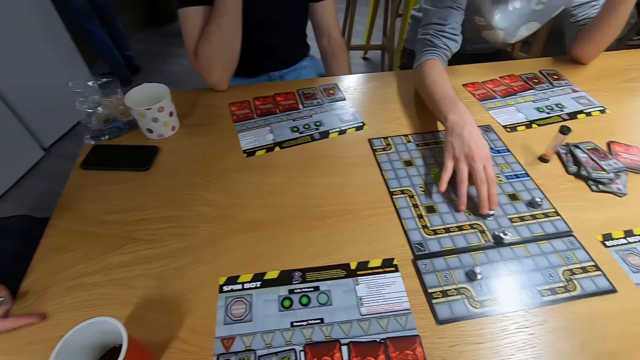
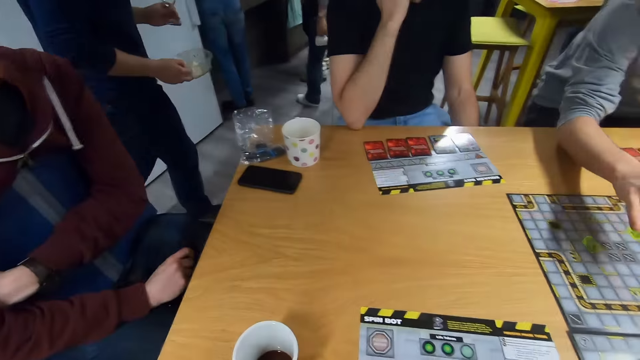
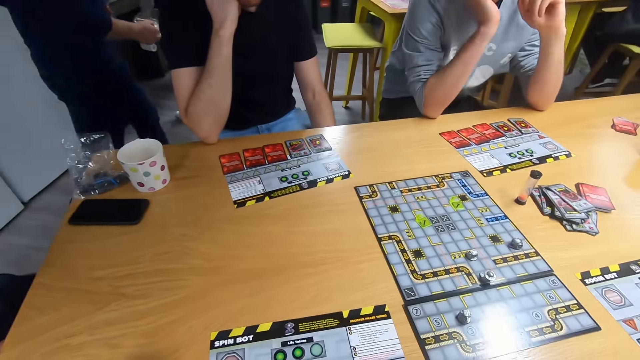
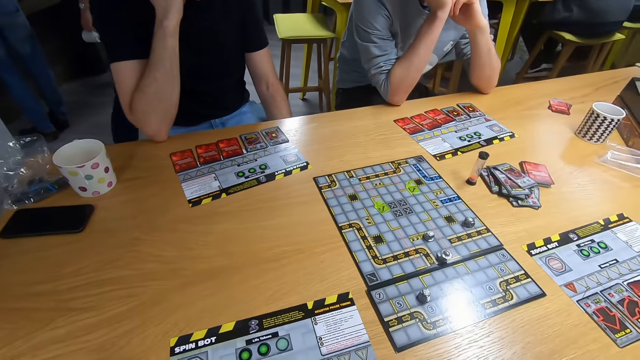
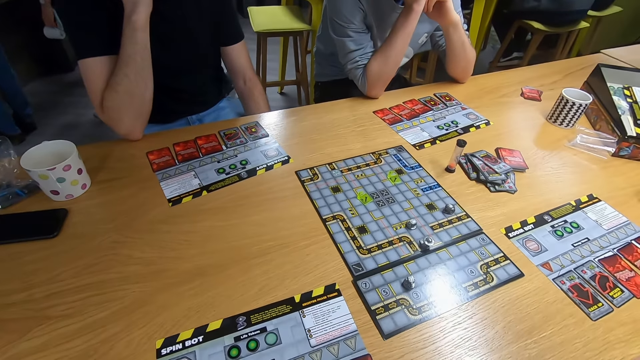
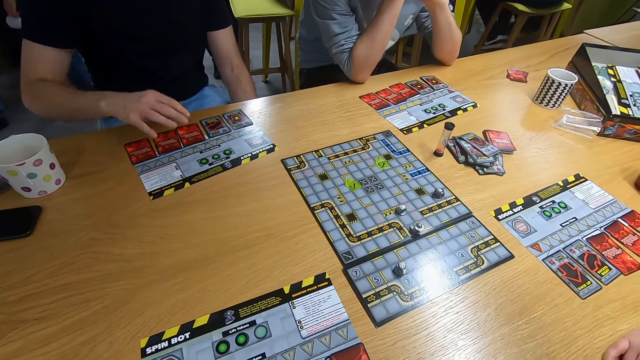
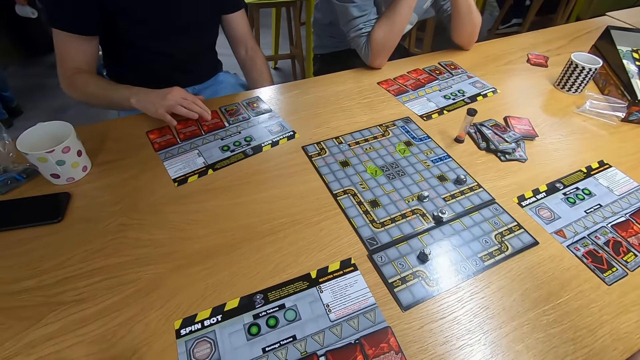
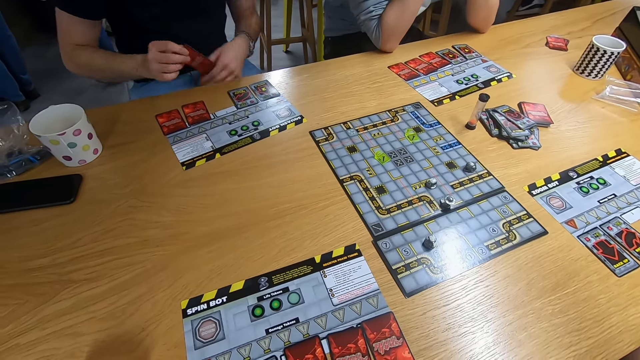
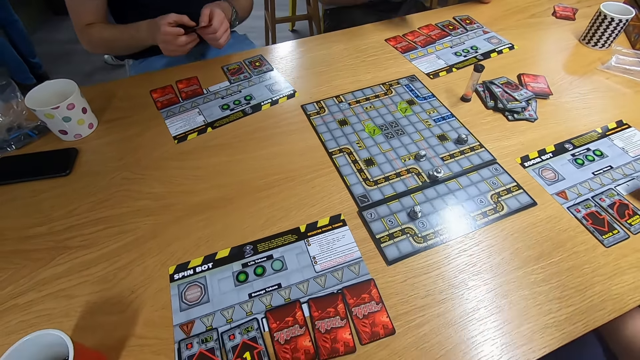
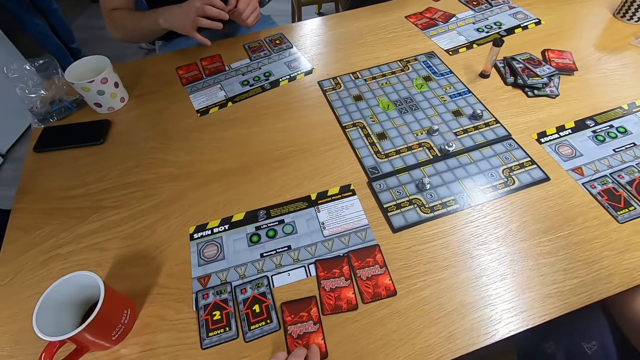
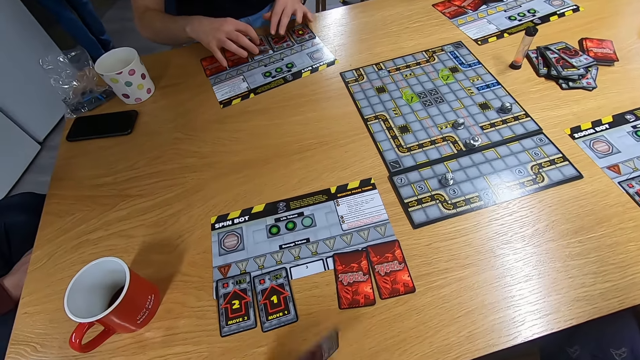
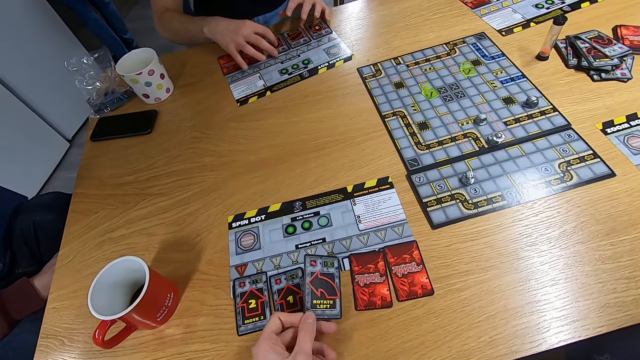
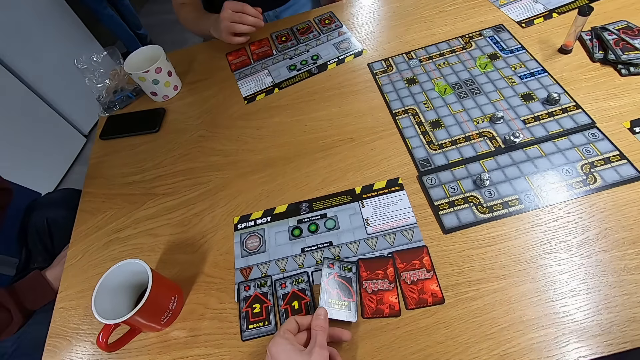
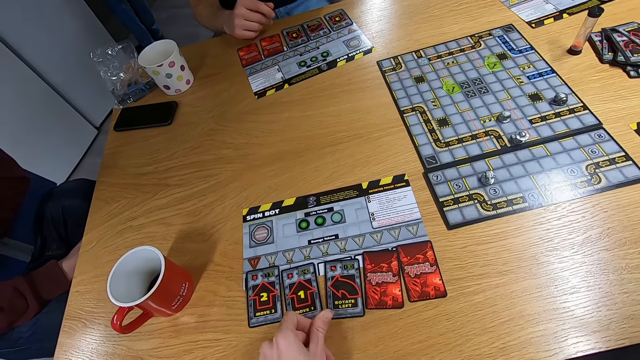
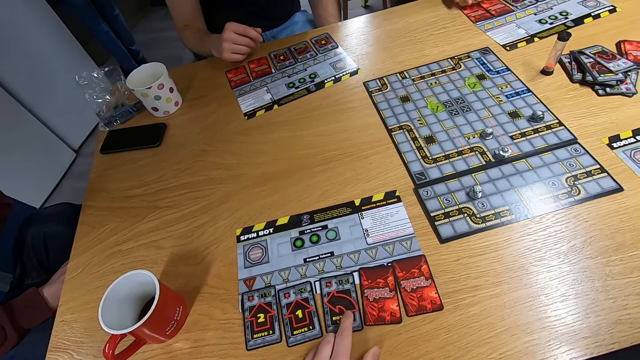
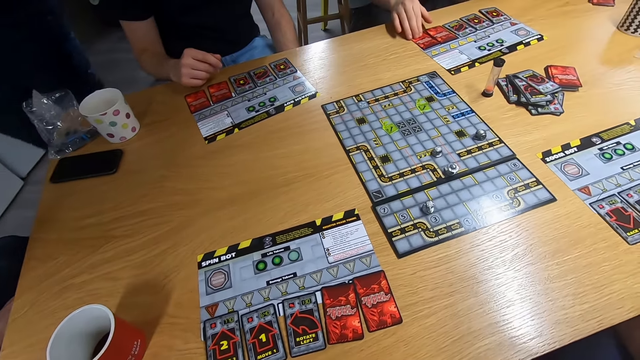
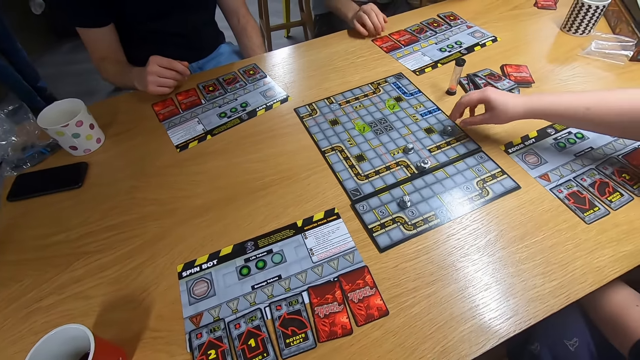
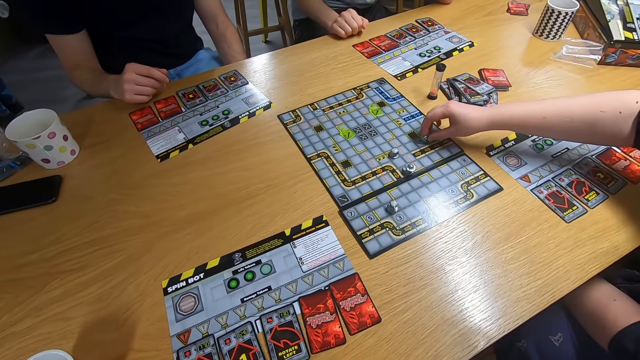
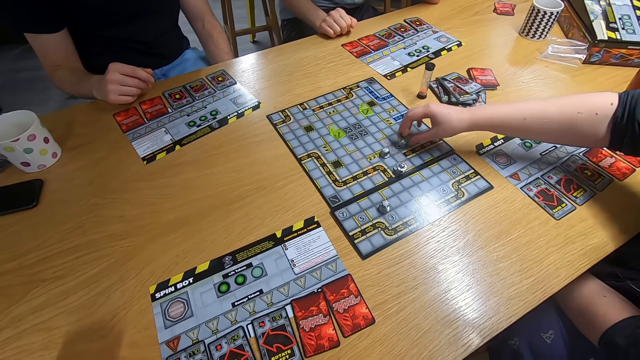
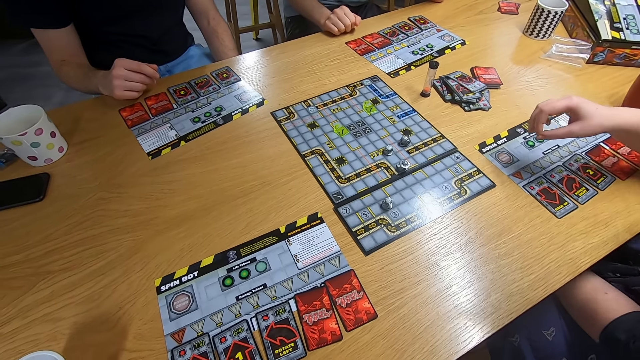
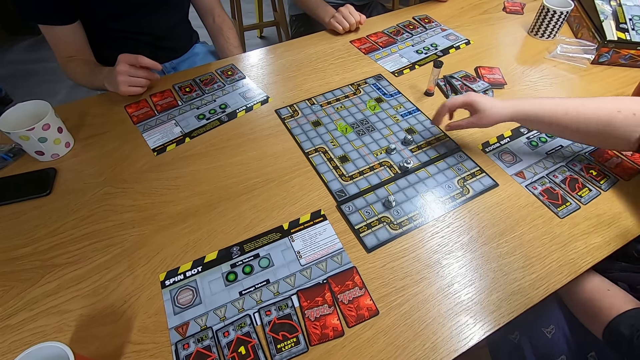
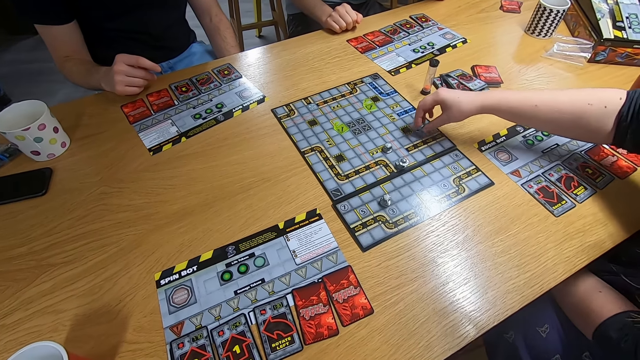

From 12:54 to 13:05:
The camera wearer stares at the desk. A man pulls the card with the right hand and holds the card with both hands. Another man pulls the card with the right hand. The first man drops the card on the desk. The camera wearer drops the card on the desk. They touch the card with the right hand. A lady plays the board game.

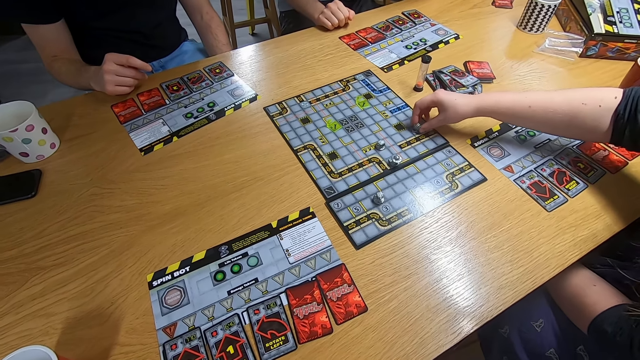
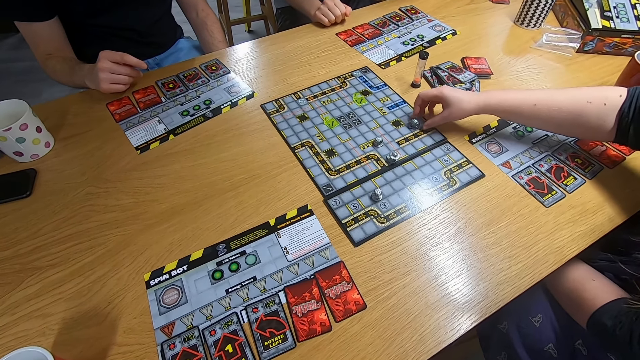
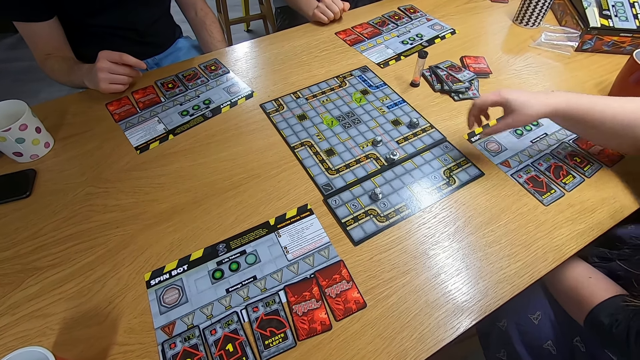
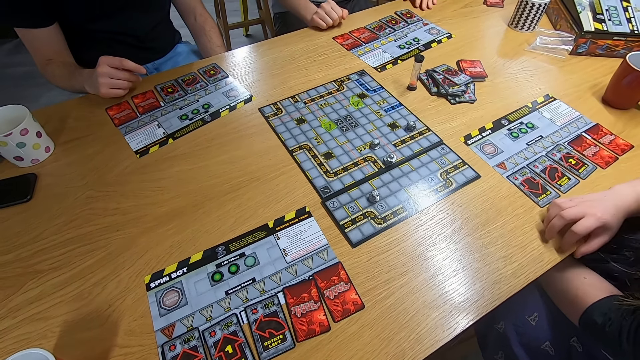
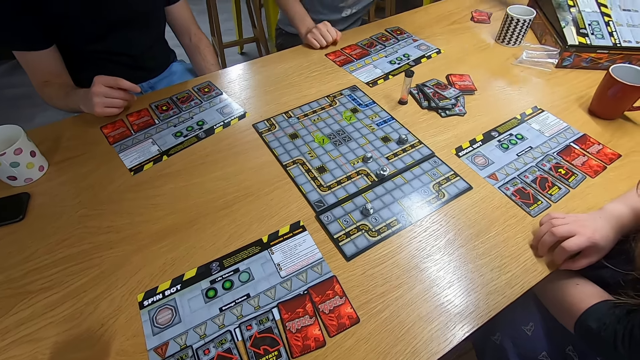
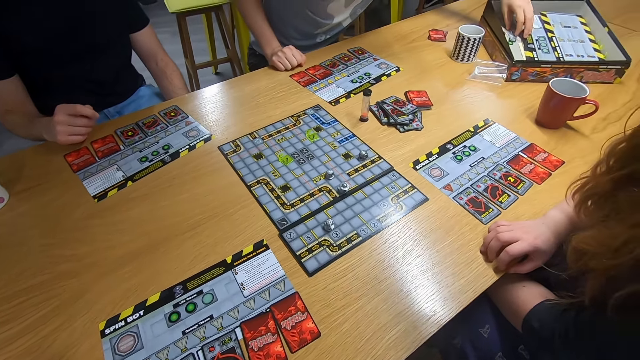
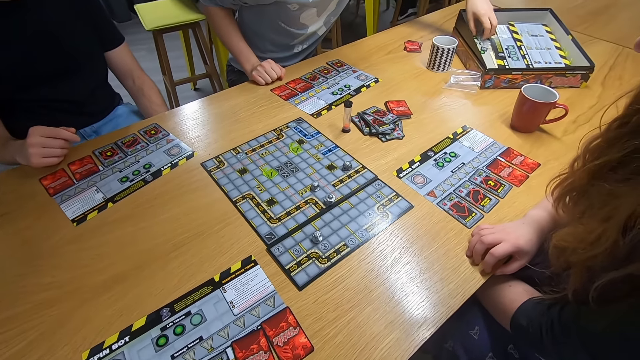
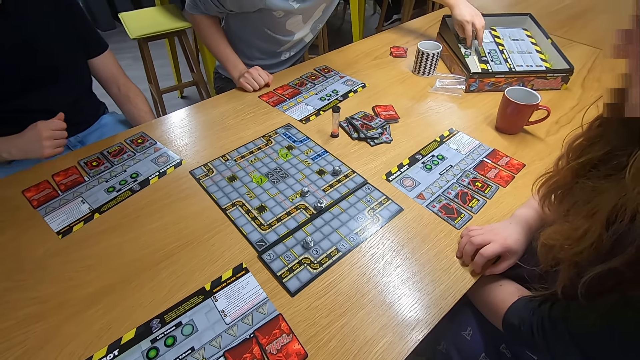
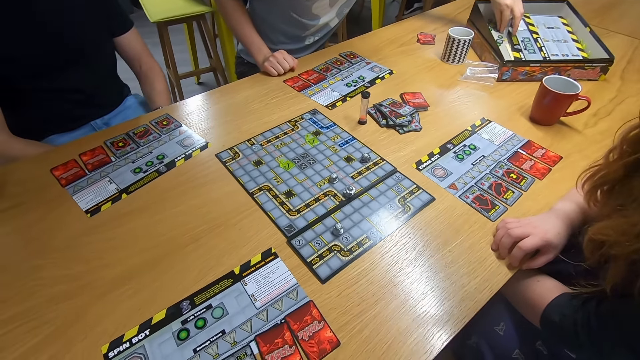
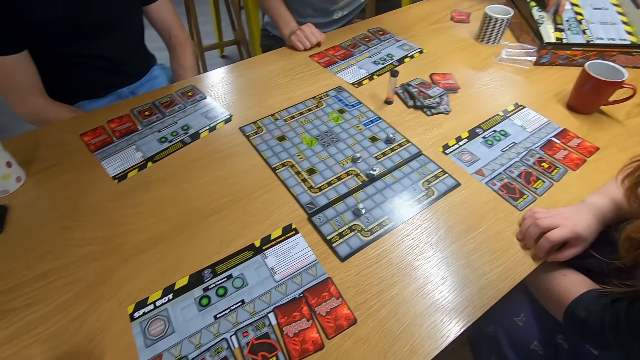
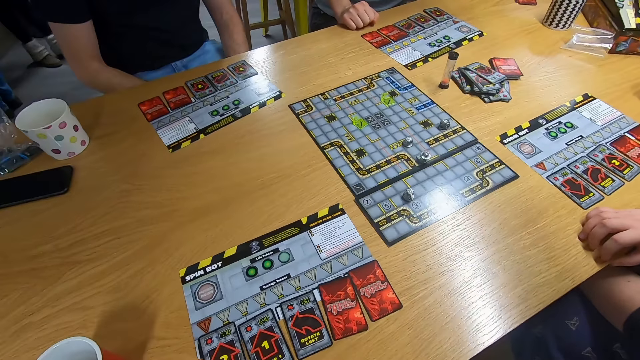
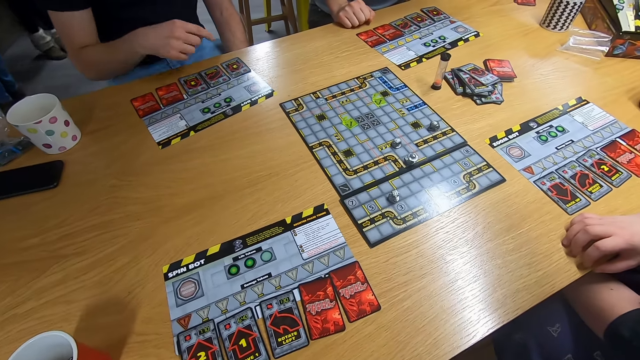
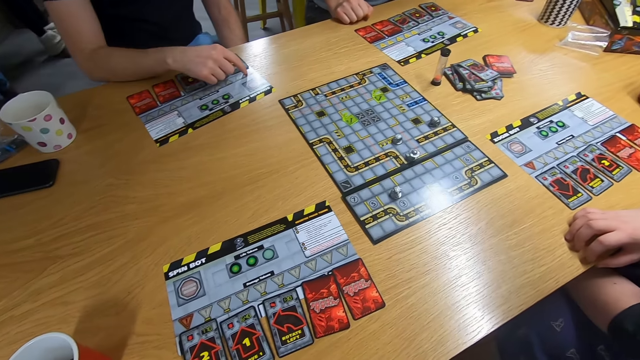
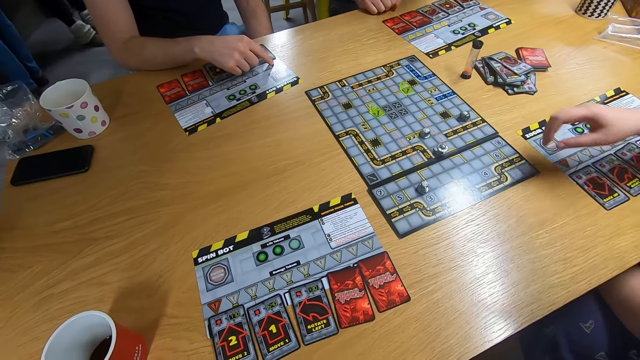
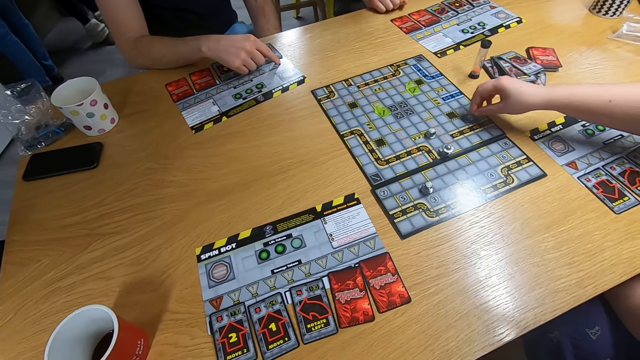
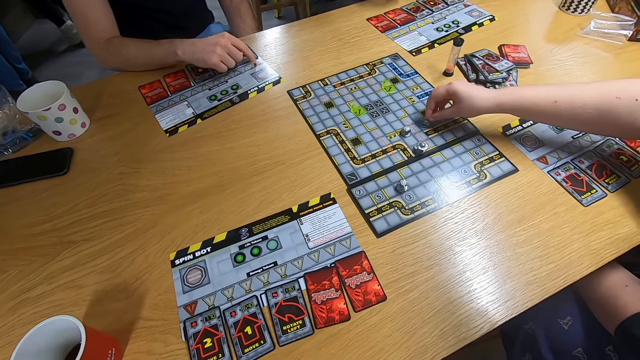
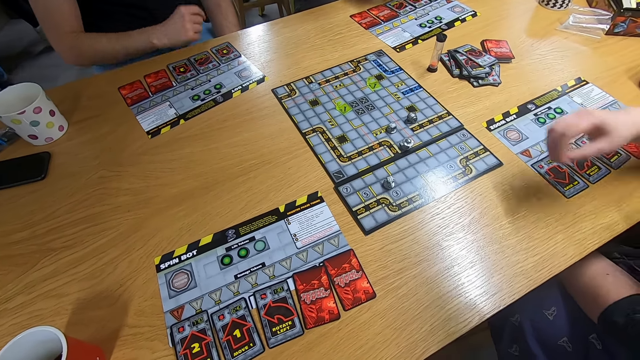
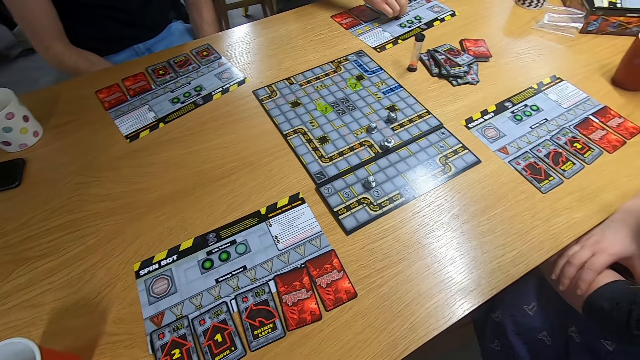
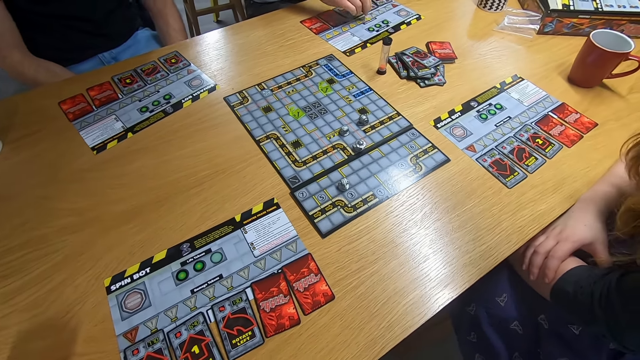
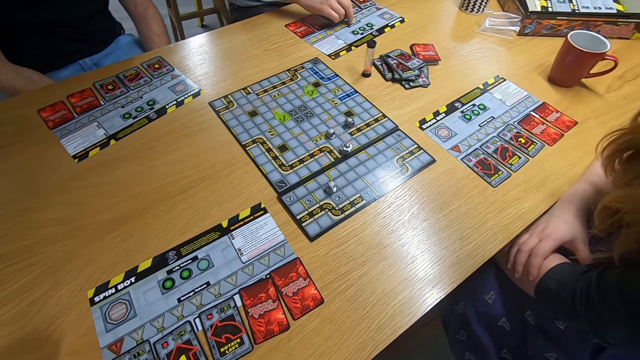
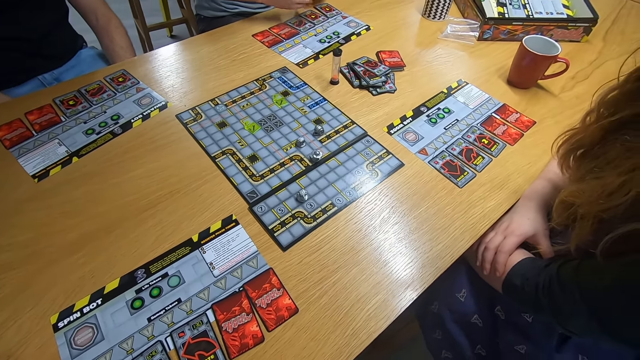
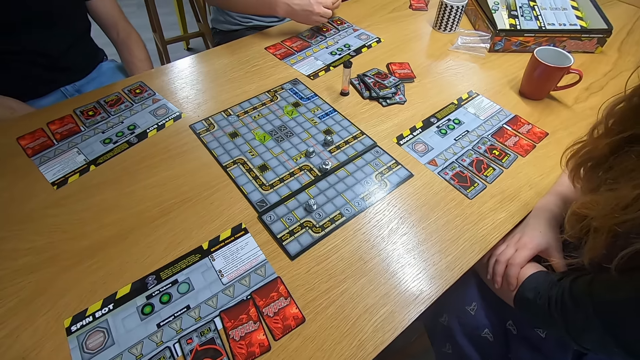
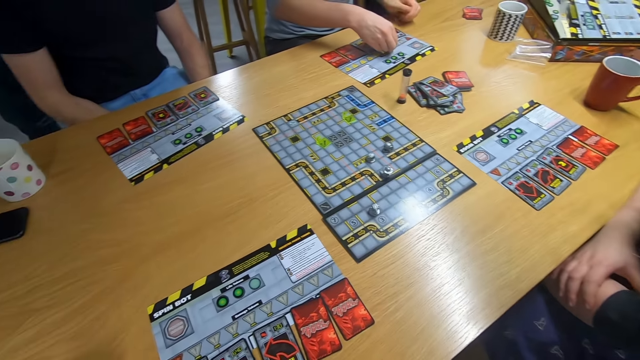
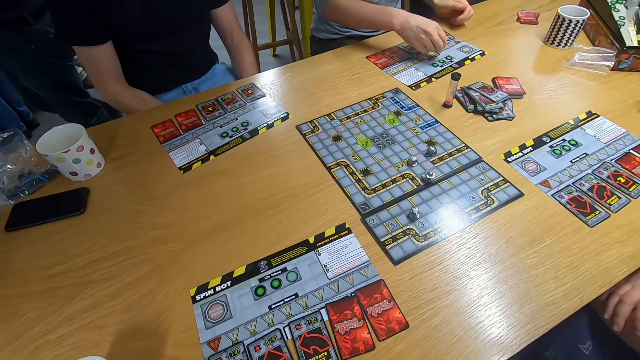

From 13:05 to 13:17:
A man swings the left hand and picks up a board game piece. Another man touches the card with the left hand. A lady plays the board game. The camera wearer touches the card with the left hand.
